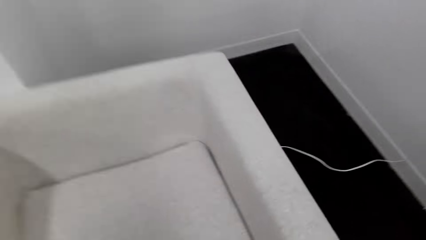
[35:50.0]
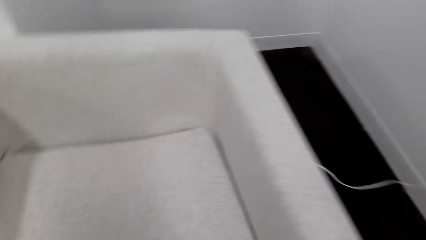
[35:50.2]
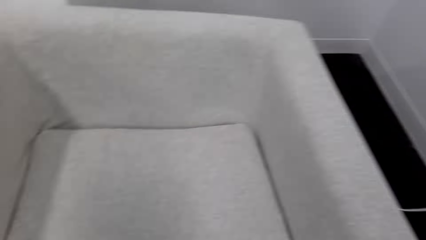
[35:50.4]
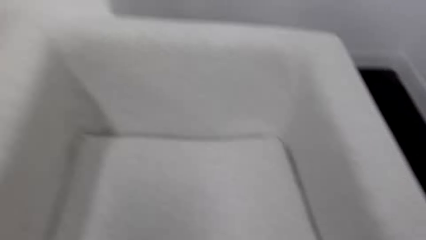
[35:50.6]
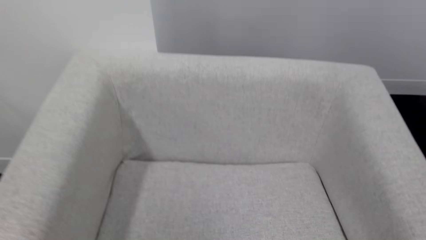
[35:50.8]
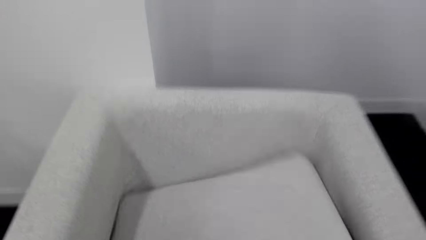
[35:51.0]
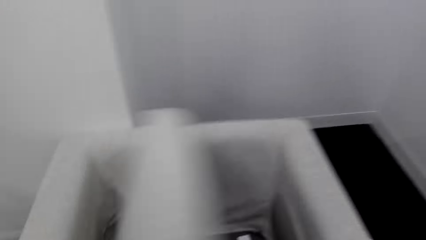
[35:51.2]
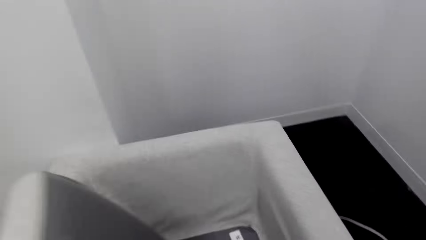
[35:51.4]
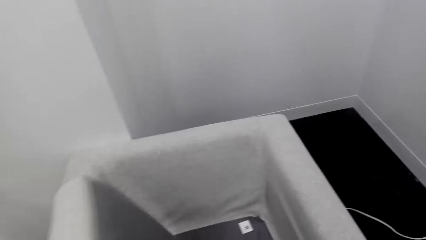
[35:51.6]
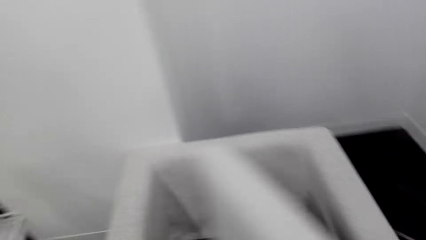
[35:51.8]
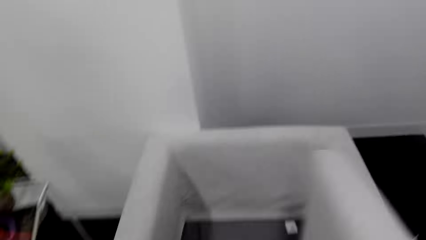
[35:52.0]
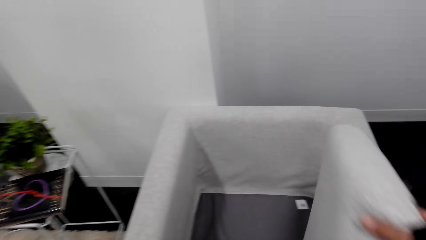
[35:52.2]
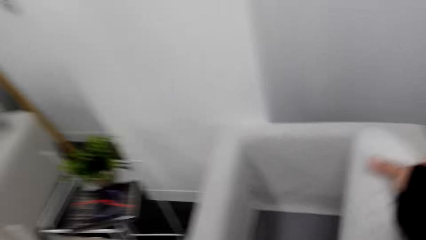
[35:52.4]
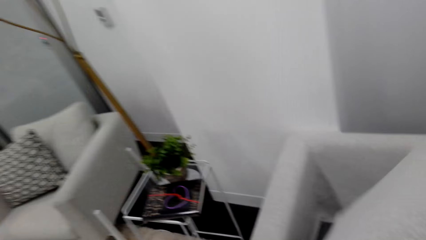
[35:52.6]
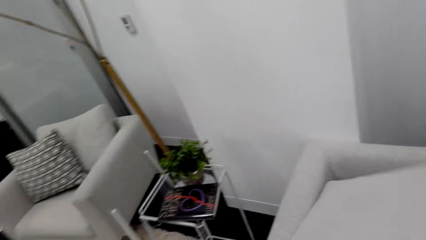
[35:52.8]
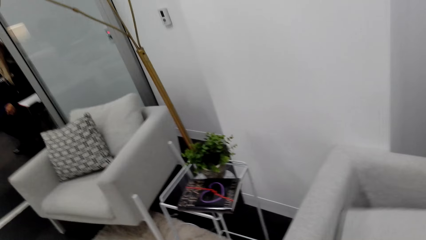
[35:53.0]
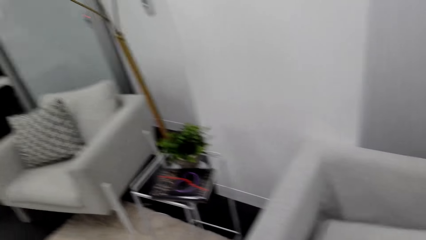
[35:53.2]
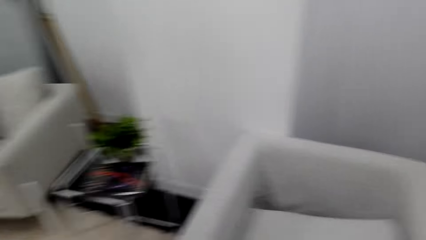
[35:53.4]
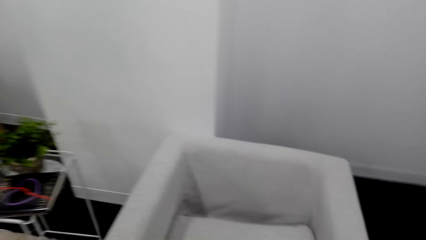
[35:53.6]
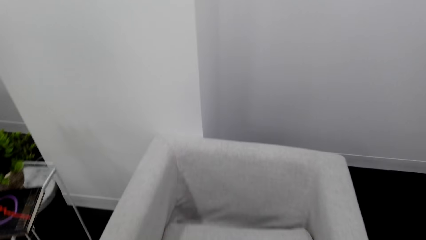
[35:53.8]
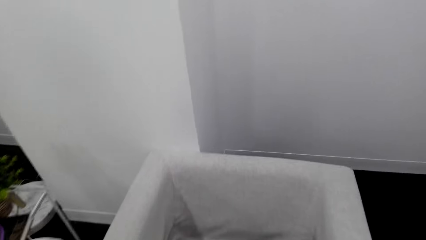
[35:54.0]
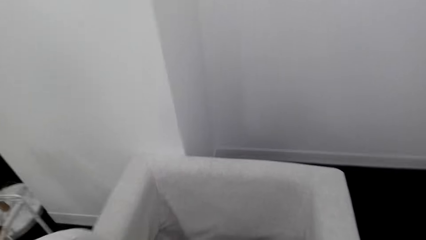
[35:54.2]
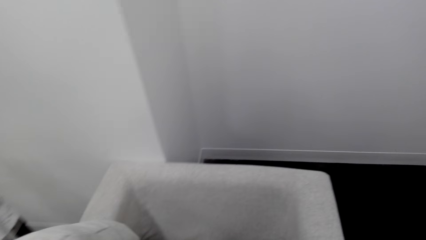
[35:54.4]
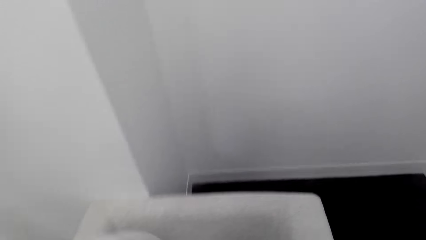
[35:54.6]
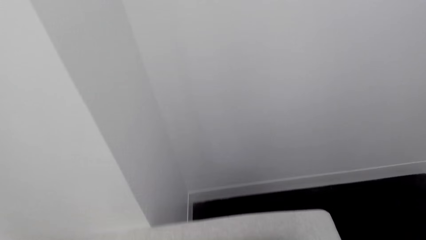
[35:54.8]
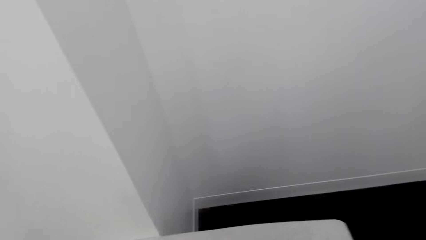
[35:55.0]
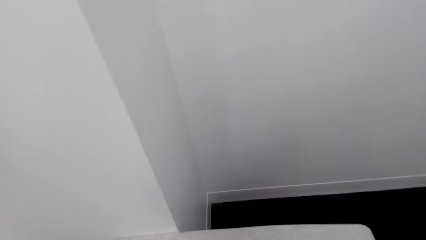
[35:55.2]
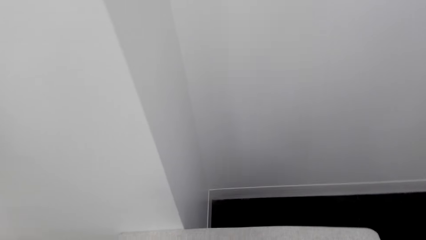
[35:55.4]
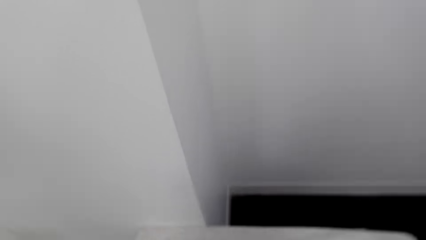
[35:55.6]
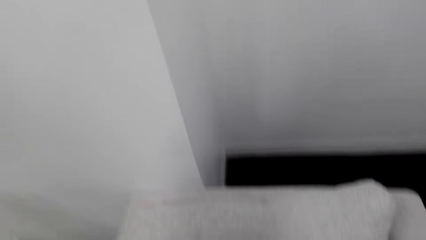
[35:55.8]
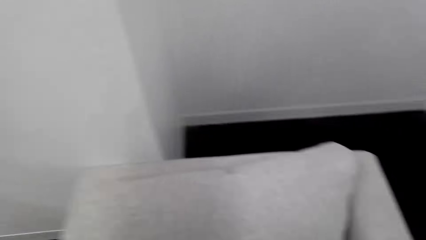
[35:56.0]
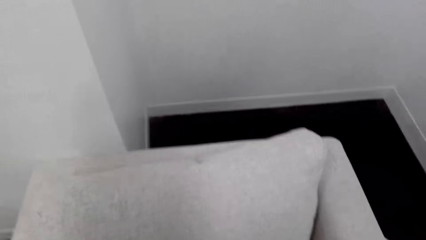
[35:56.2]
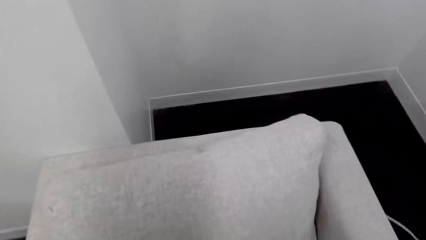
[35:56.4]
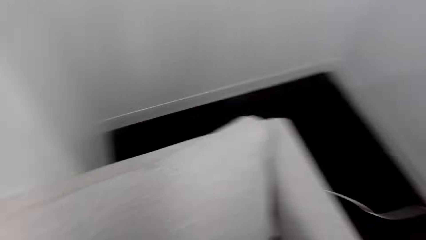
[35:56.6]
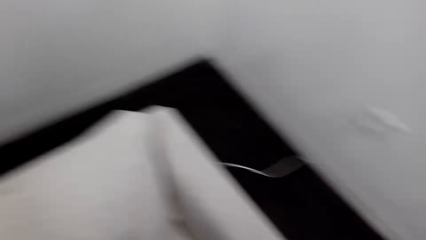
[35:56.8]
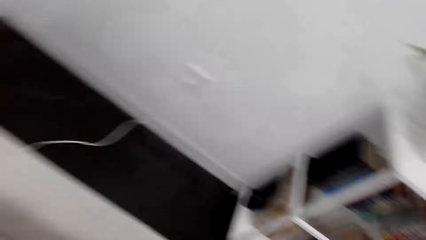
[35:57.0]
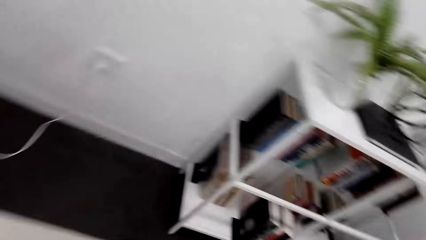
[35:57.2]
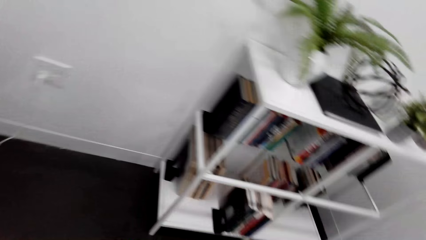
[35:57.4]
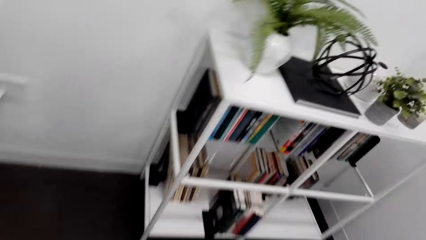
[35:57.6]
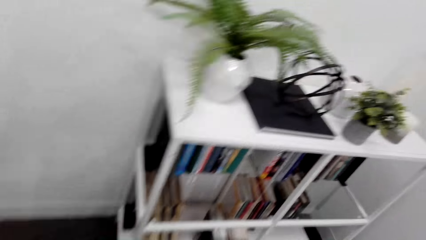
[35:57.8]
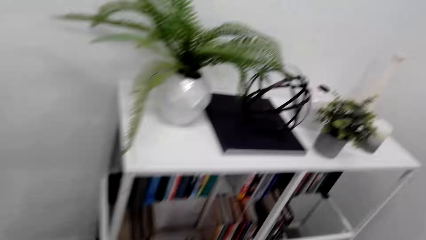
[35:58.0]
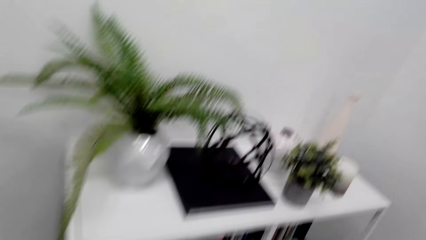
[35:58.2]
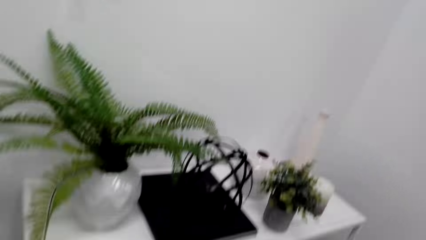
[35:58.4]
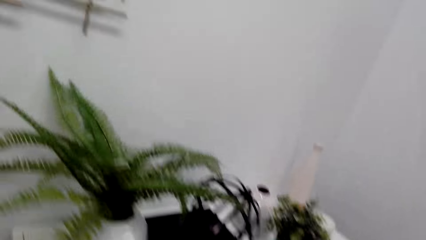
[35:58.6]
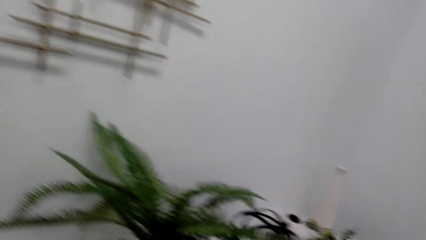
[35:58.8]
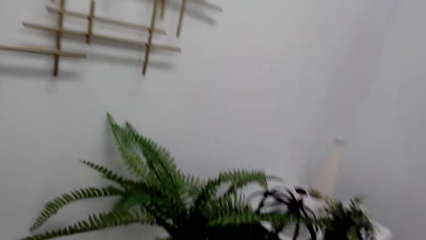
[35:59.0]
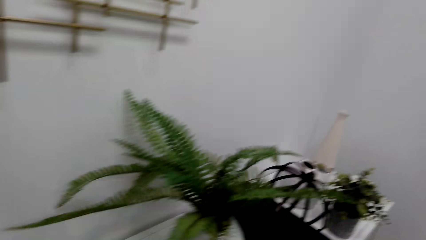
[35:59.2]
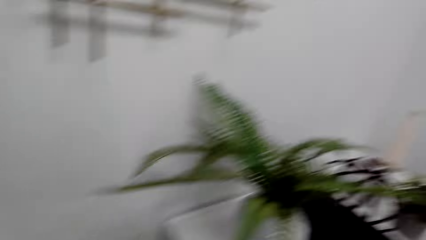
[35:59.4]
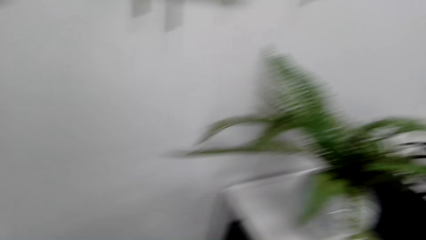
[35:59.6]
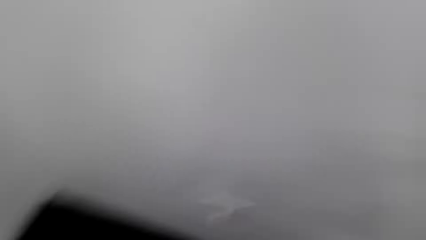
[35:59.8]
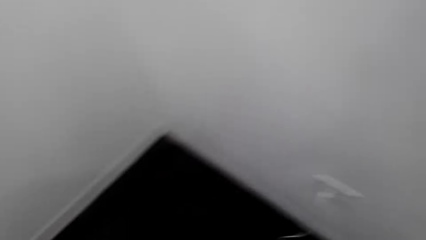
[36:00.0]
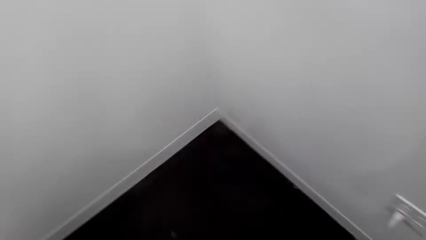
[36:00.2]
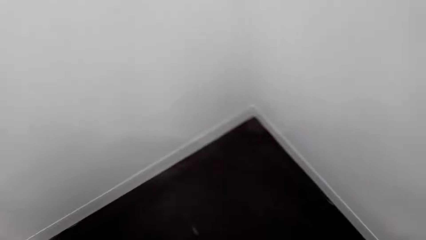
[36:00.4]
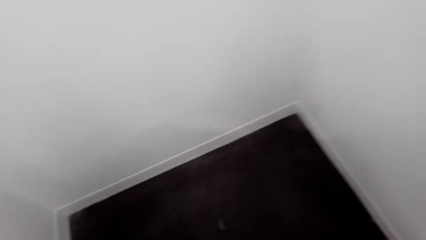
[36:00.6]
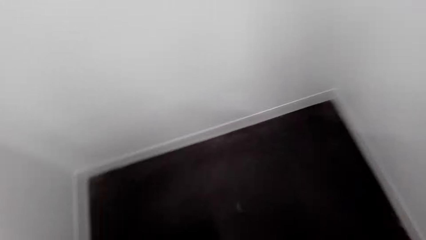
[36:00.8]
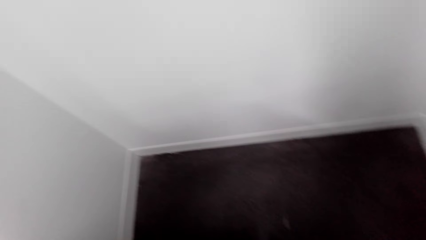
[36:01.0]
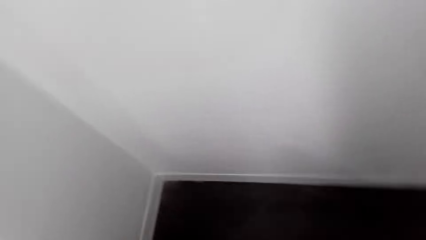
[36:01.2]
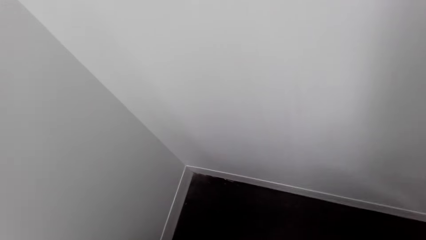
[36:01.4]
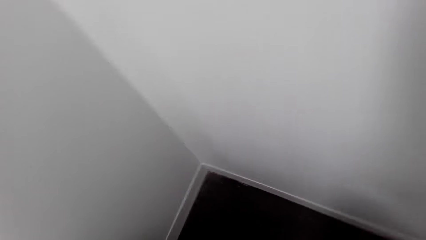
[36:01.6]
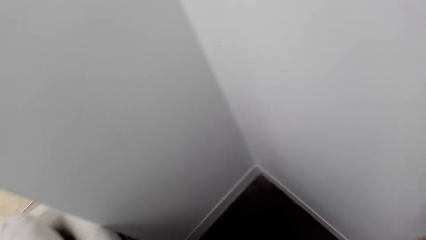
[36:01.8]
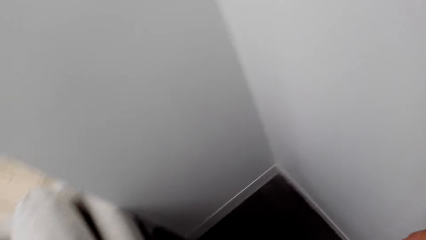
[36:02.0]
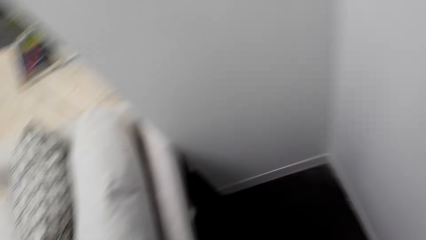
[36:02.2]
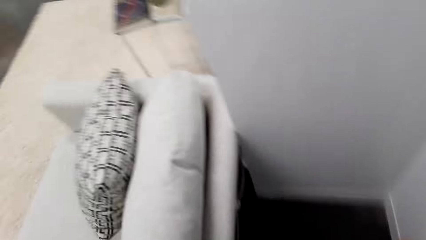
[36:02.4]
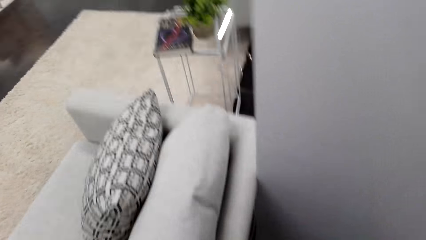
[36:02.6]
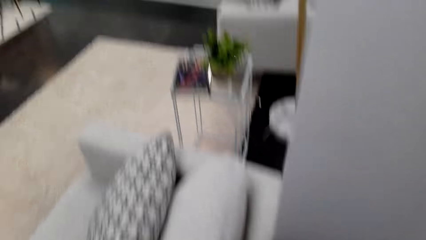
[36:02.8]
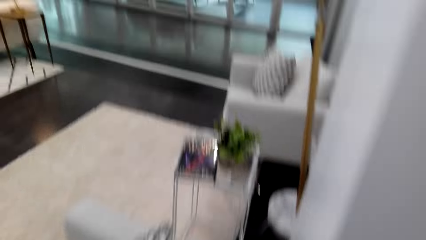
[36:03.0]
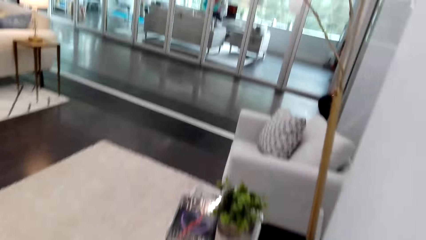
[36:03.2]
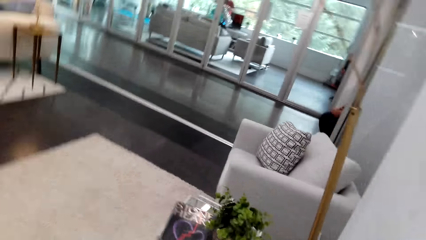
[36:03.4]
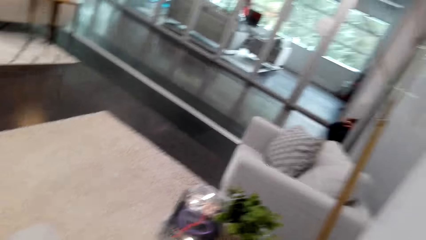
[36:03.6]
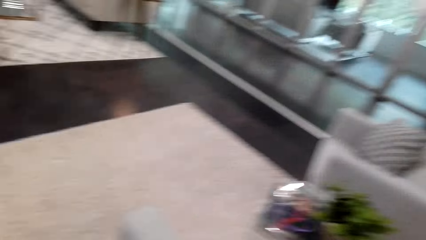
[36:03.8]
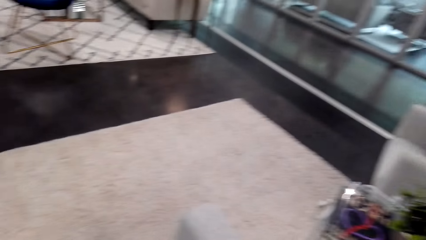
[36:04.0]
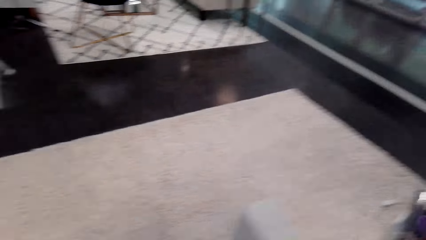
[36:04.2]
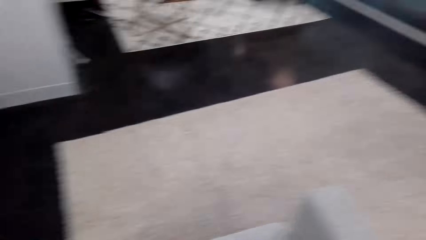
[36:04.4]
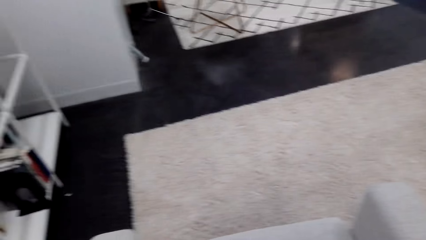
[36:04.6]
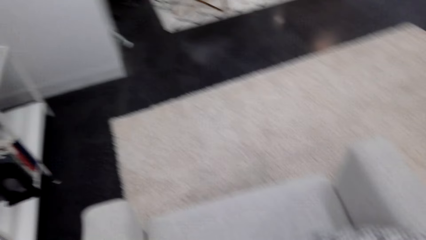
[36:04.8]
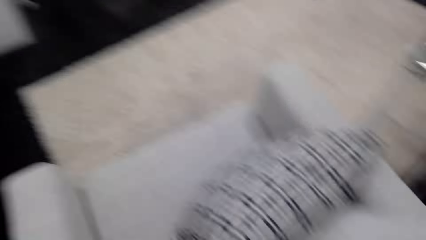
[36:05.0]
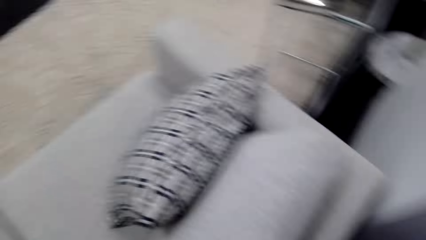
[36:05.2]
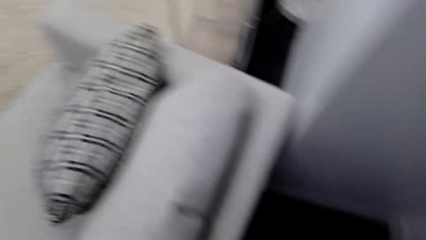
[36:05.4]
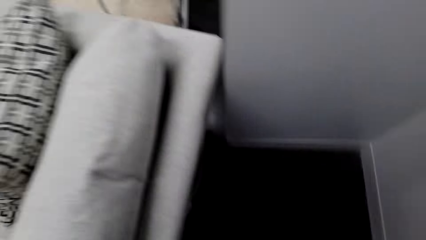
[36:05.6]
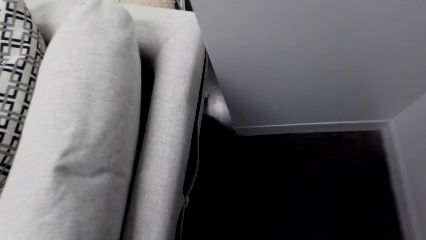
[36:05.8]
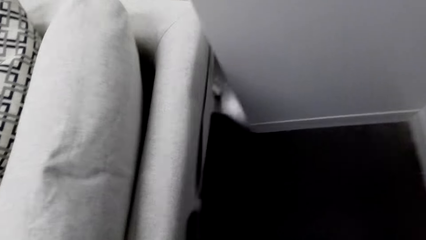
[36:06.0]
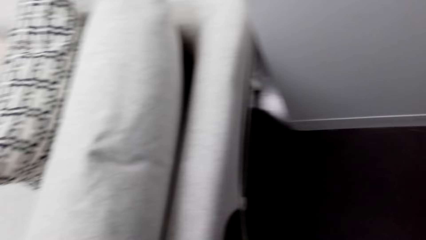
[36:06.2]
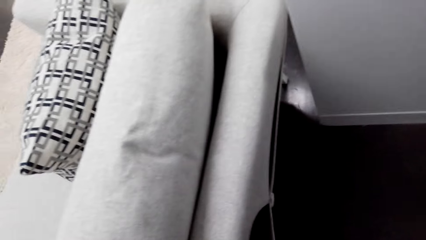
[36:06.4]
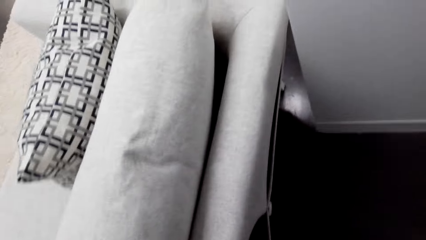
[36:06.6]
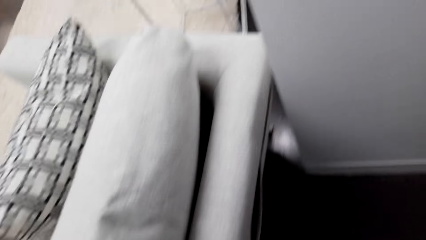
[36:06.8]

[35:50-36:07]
The camera wearer looks at the seat. They pick up the pillow. They put the pillow on the seat. They look at the seat. They look around the room.
